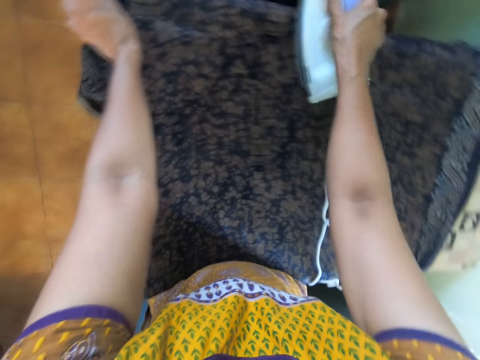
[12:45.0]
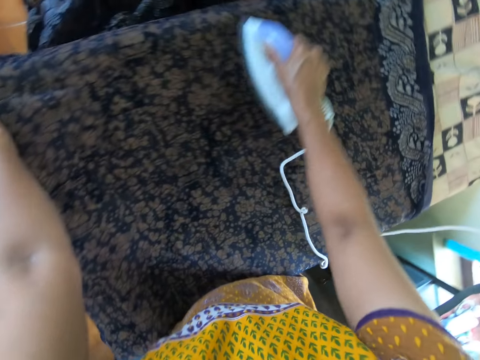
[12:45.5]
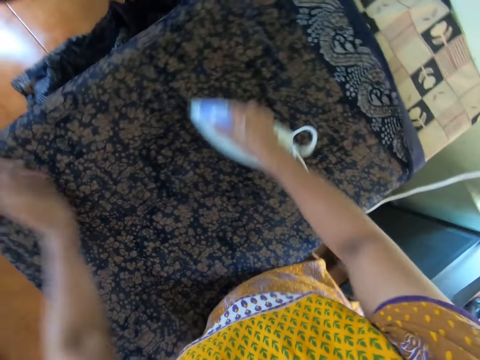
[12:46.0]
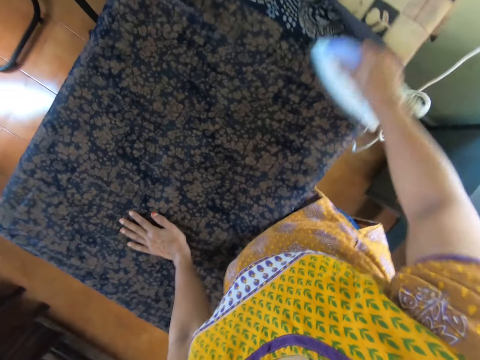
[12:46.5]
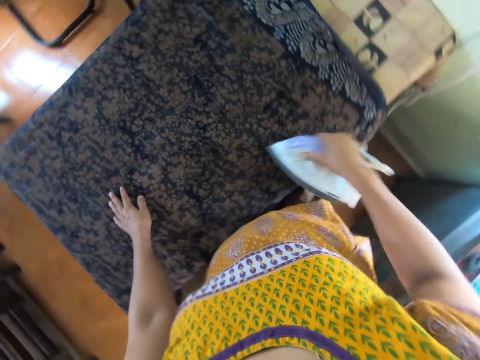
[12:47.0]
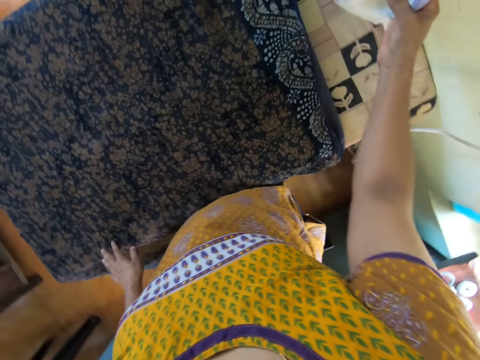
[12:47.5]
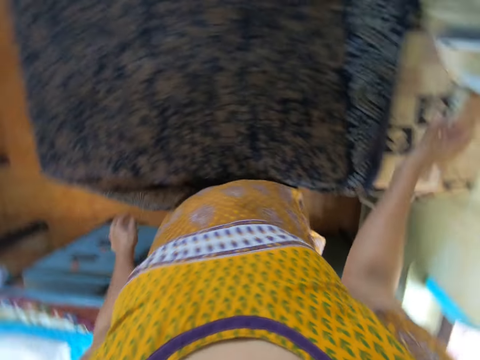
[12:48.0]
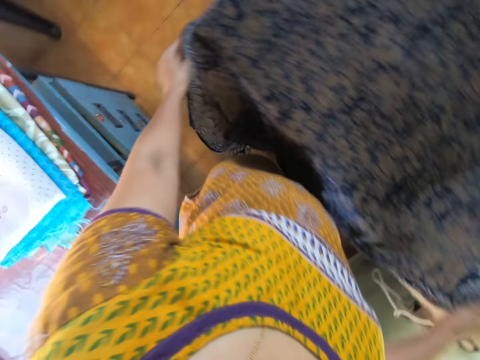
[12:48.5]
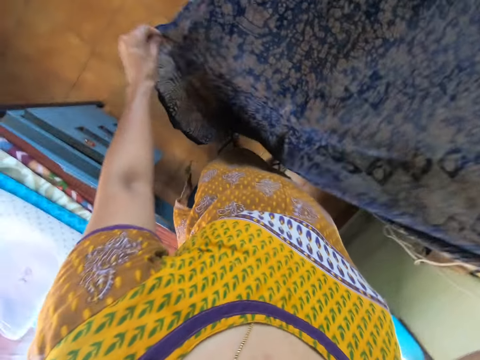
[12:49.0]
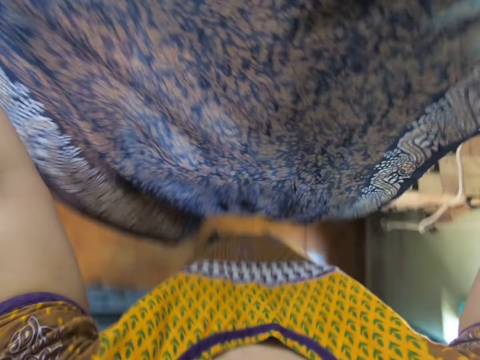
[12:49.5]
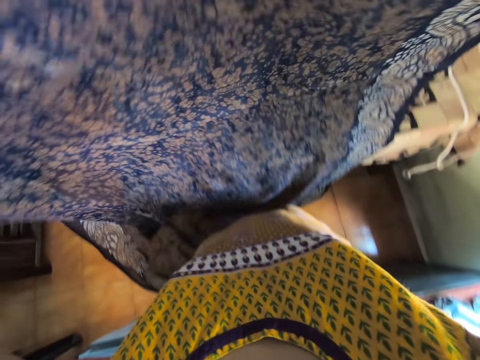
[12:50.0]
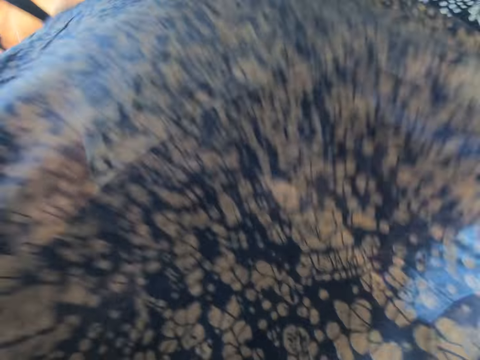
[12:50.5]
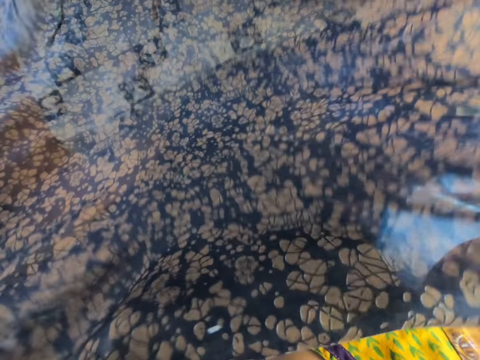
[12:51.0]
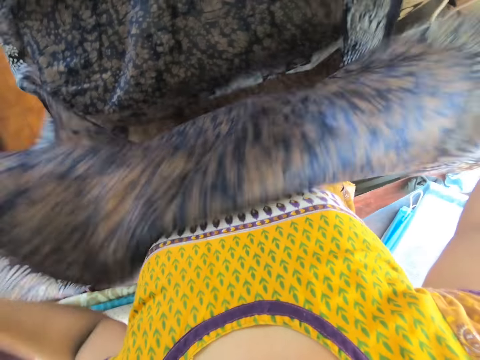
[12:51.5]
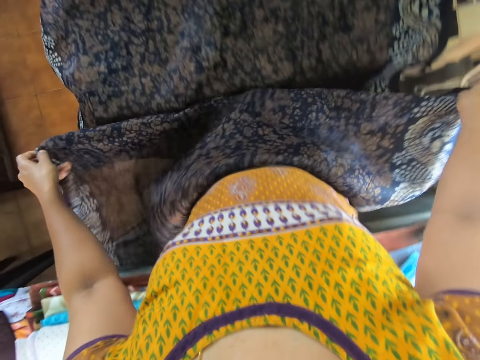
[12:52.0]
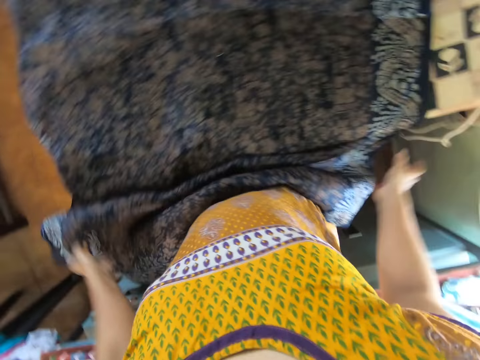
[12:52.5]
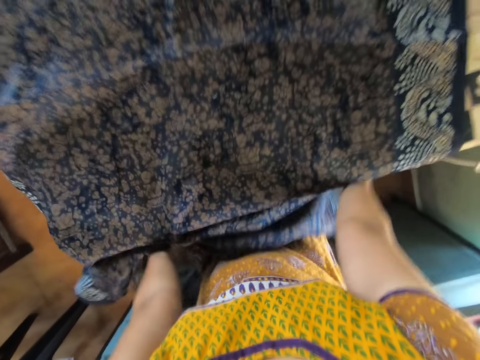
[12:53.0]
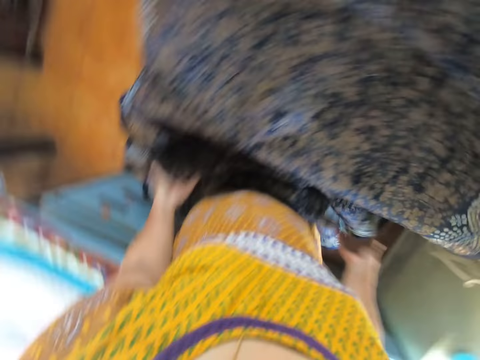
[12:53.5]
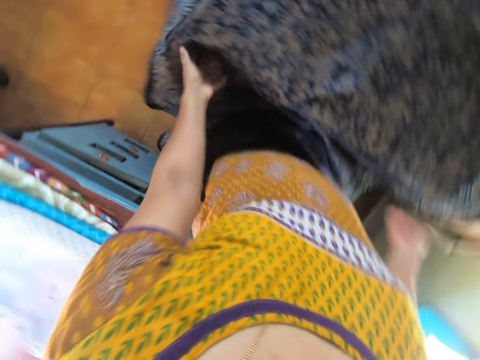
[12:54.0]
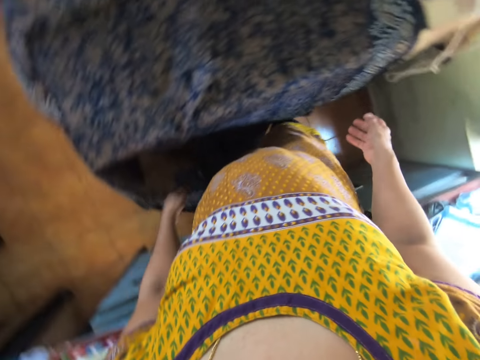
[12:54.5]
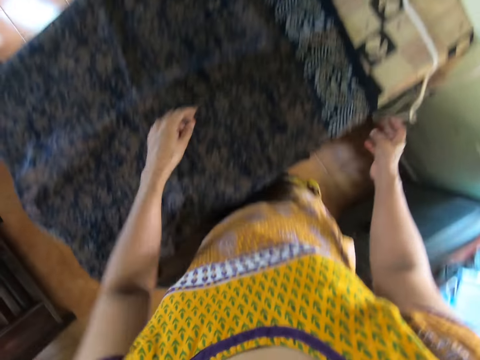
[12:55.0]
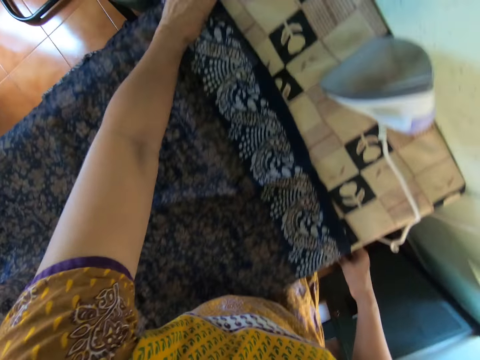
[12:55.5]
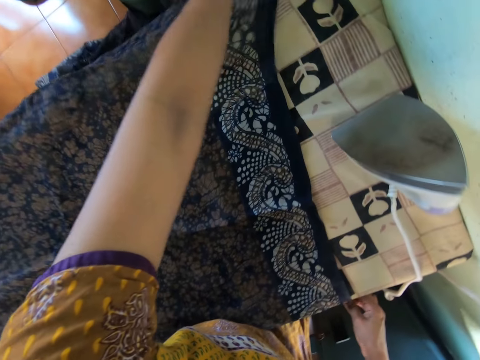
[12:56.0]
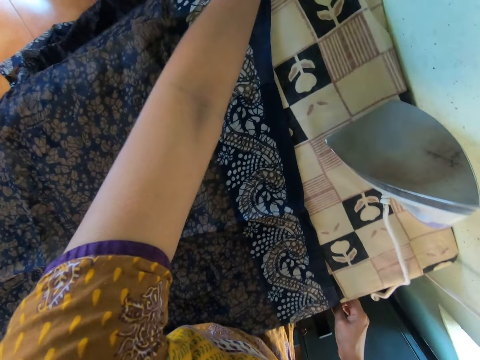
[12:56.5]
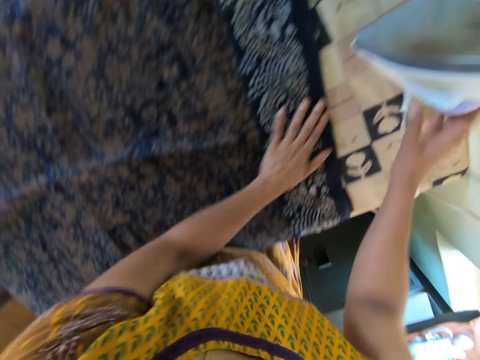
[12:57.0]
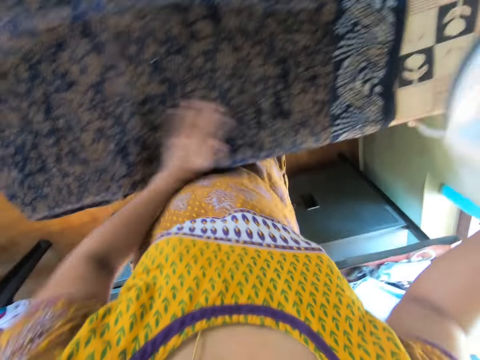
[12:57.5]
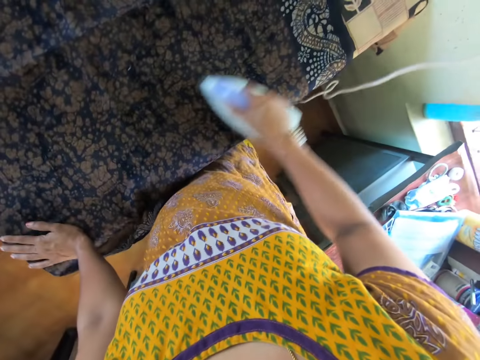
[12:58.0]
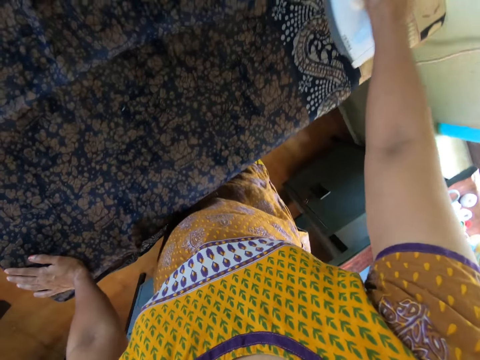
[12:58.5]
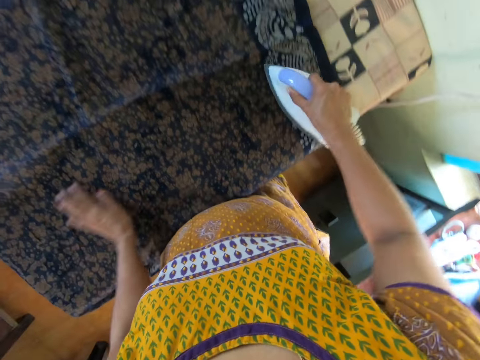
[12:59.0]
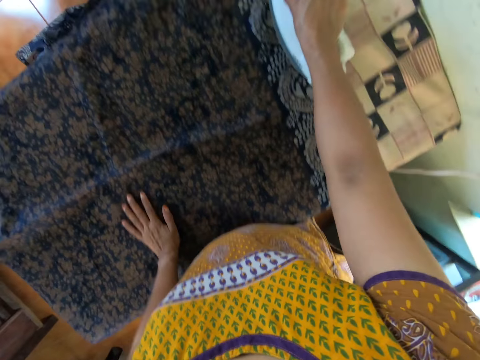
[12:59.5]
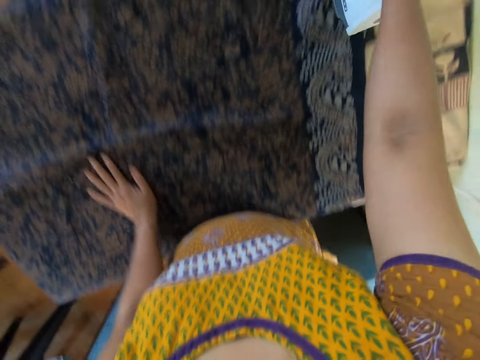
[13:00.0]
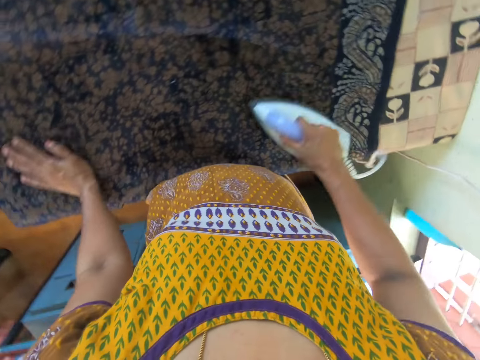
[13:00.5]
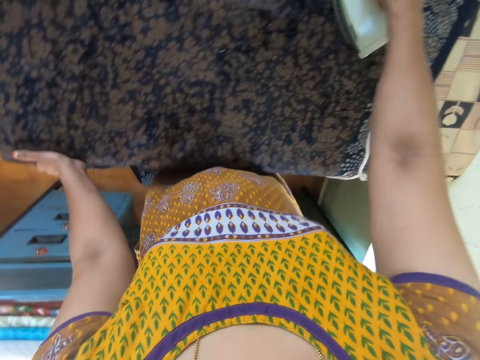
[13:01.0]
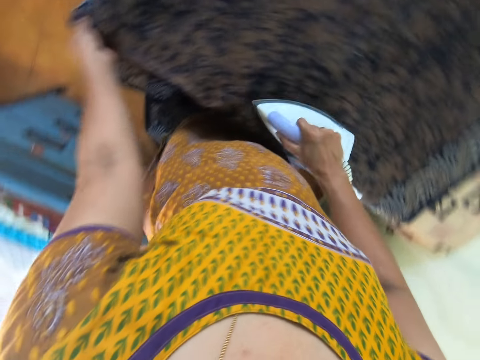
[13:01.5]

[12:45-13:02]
The camera wearer moves her left hand on the cloth on the table. She removes the iron from the cloth on the table with her right hand. She places the iron on the iron table with her right hand. She removes her left hand from the cloth on the table. She picks the cloth from the table with her right hand. She picks the cloth from the table with her left hand. She lays the cloth on the table with both hands. She adjusts the material. She removes her right hand from the cloth on the table. She places her left hand on the cloth on the table. She picks the iron from the table with her right hand. She removes her left hand from the cloth on the table. She places her left hand on the cloth on the table. She irons the cloth on the table with the iron in her right hand. She removes her left hand from the cloth on the table. She places her left hand on the cloth on the table. She moves her left hand on the cloth on the table.

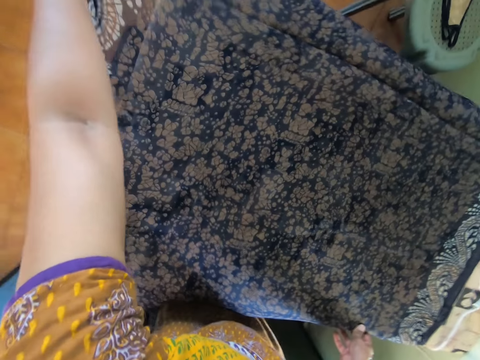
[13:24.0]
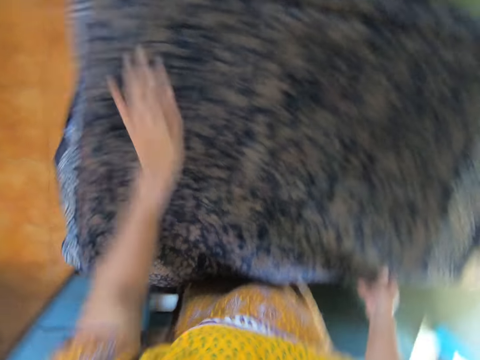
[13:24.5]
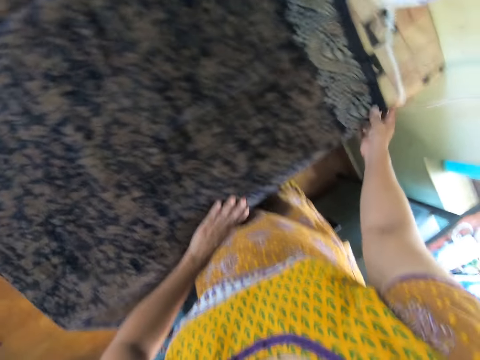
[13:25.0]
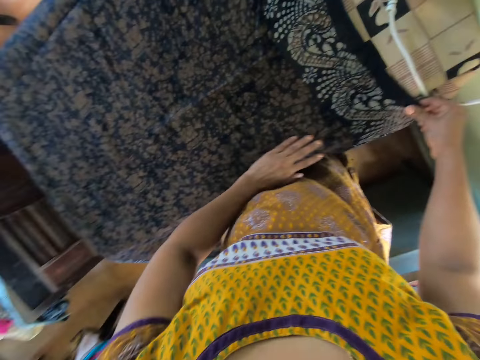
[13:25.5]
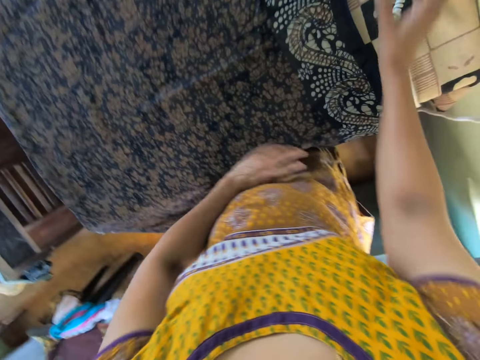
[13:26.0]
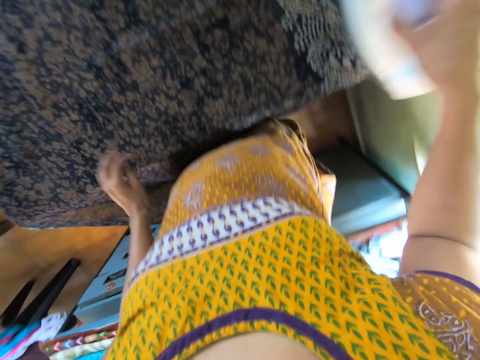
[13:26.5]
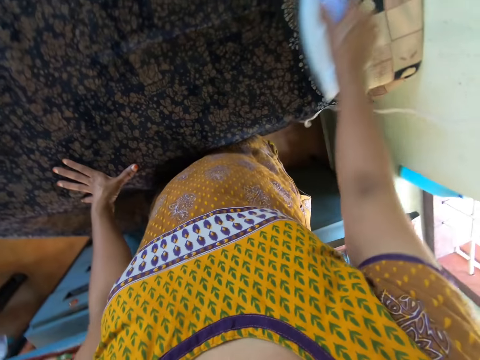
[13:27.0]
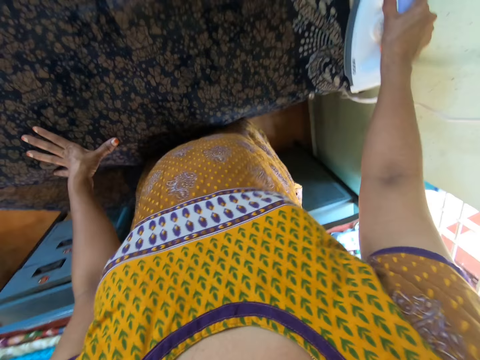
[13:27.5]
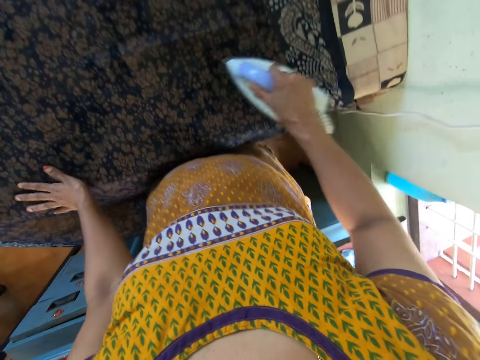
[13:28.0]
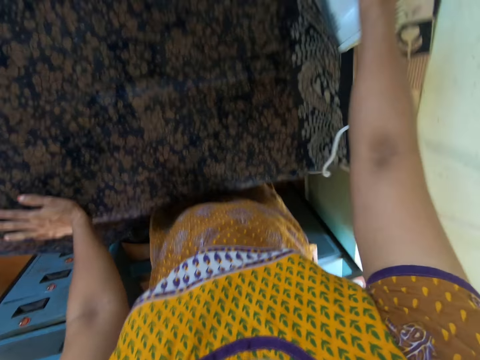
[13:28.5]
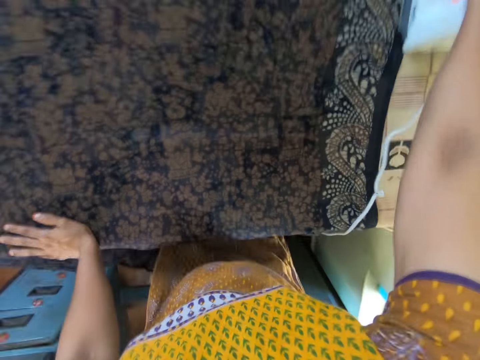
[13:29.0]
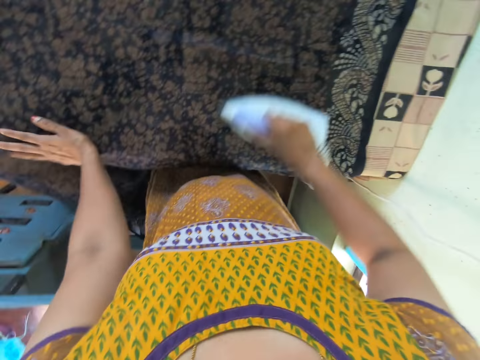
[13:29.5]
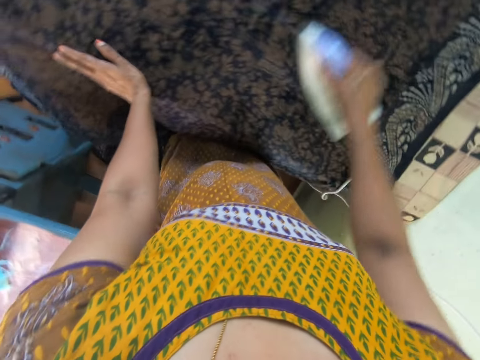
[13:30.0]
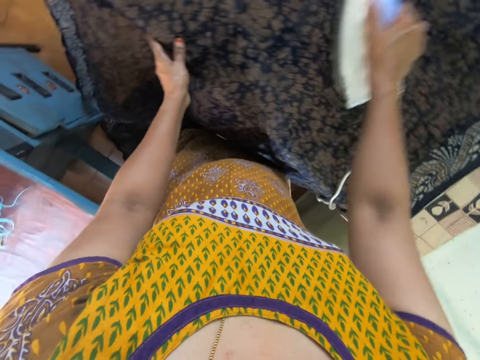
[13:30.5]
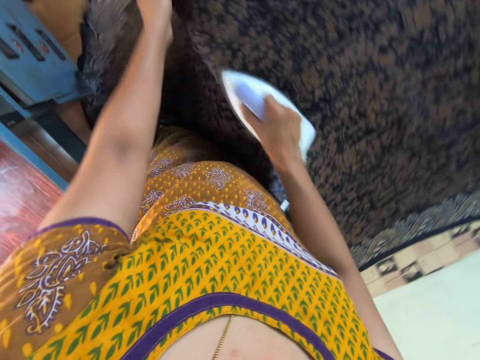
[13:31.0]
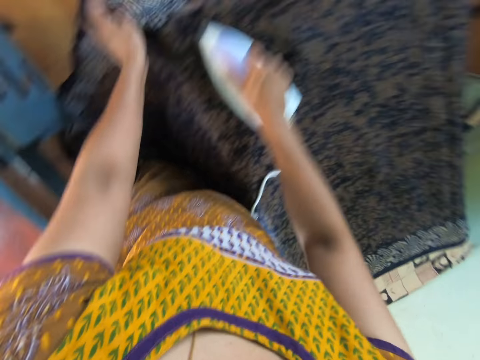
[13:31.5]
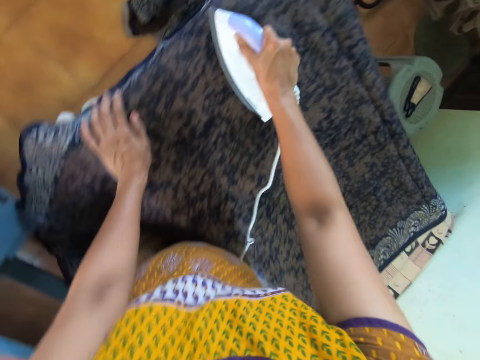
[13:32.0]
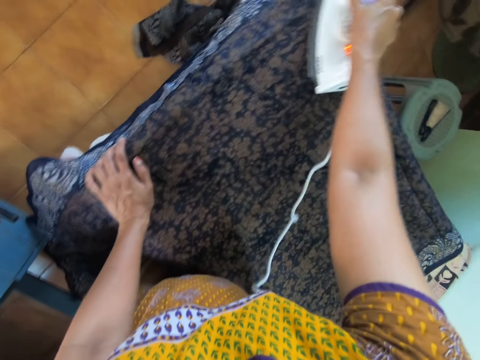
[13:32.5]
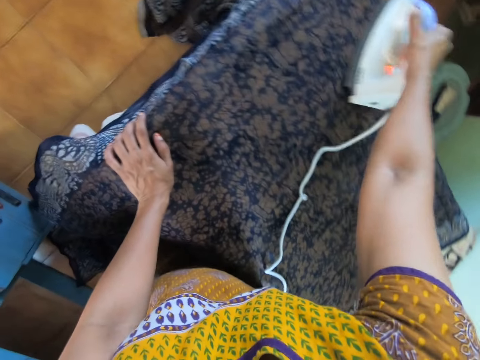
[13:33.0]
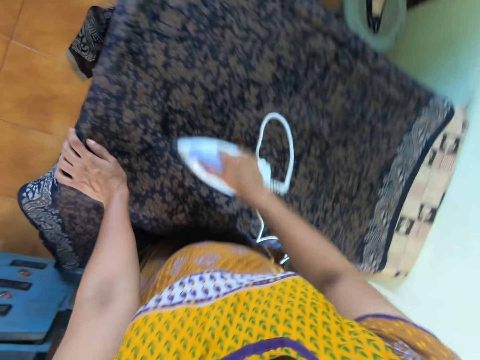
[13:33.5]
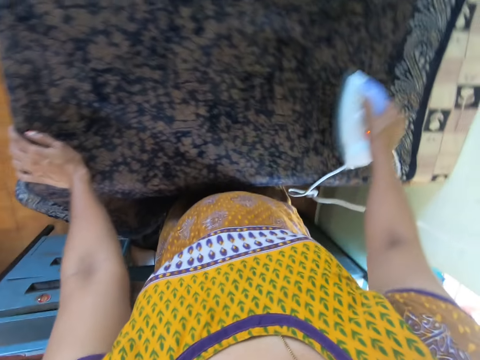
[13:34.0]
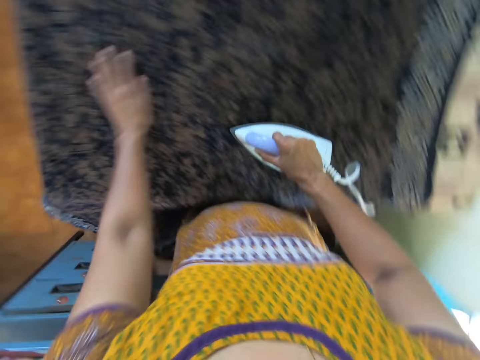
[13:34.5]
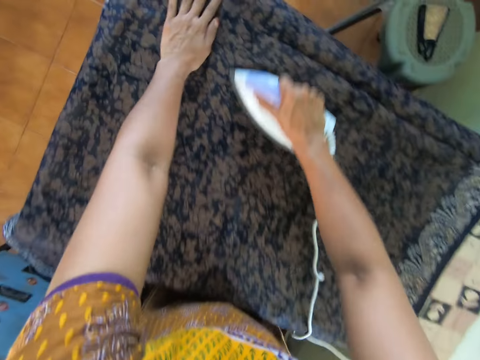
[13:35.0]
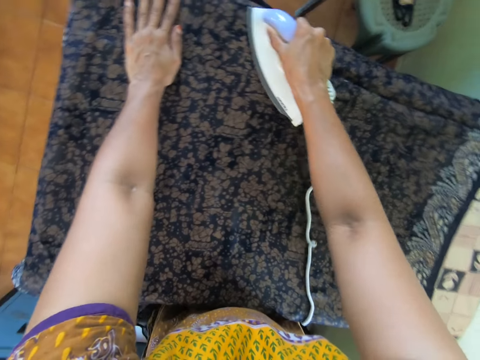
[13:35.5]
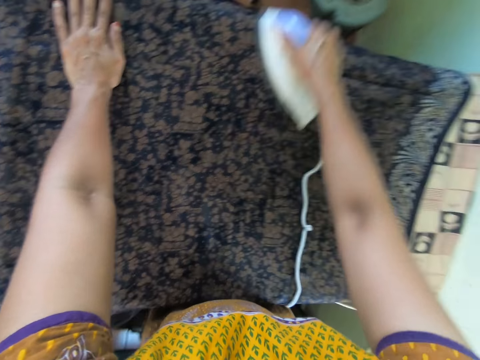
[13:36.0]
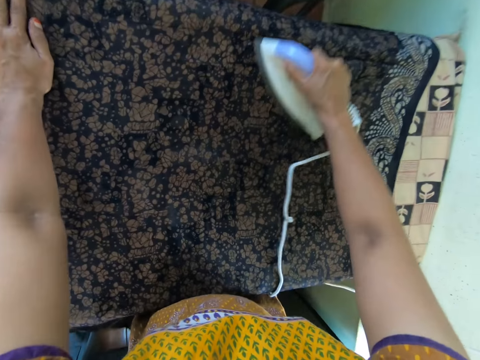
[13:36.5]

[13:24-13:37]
The camera wearer removes both hands from the cloth on the table. She picks the iron from the table with her right hand. She places her left hand on the cloth on the table. She irons the cloth on the table with the iron in her right hand. She moves her left hand on the cloth on the table. She removes her left hand from the cloth on the table. She places her left hand on the cloth on the table. She removes her left hand from the cloth on the table. She moves her left hand on the cloth on the table.
